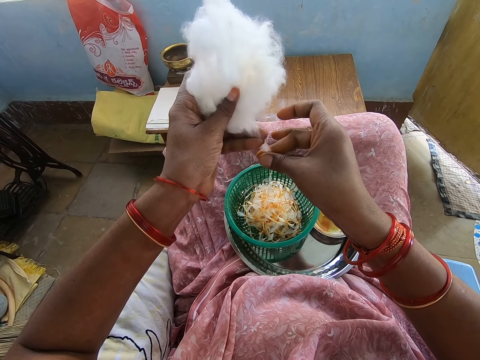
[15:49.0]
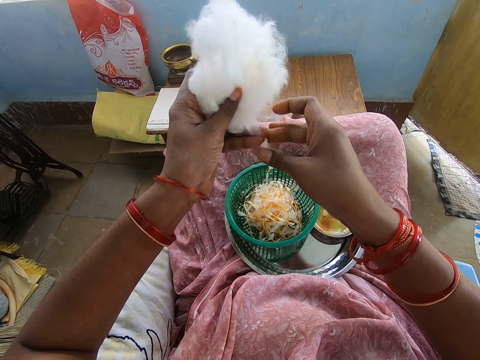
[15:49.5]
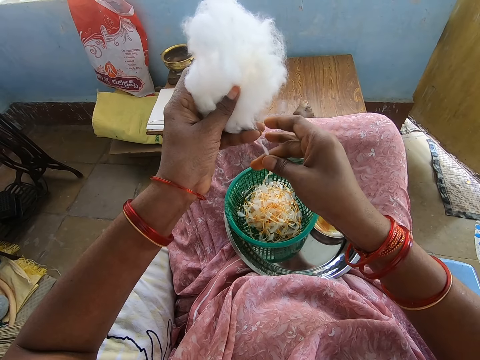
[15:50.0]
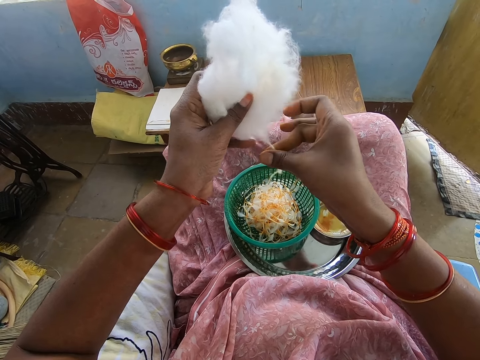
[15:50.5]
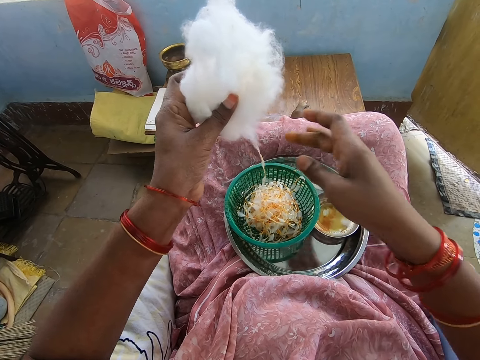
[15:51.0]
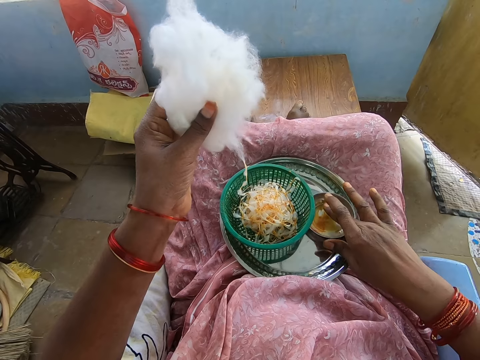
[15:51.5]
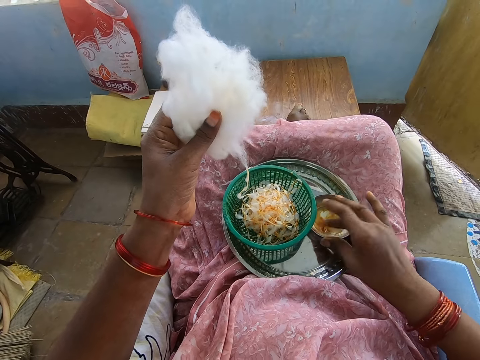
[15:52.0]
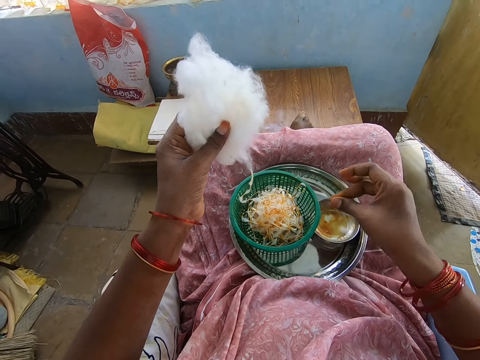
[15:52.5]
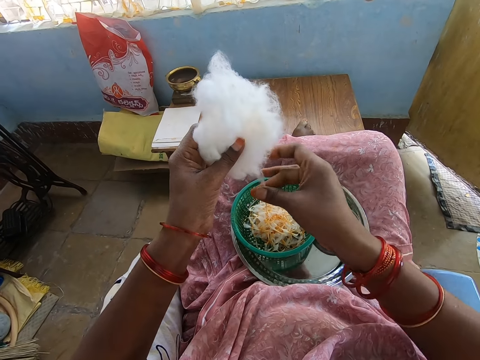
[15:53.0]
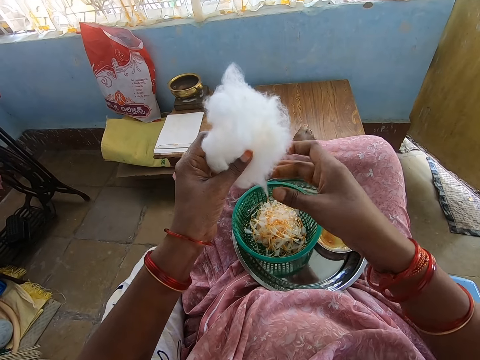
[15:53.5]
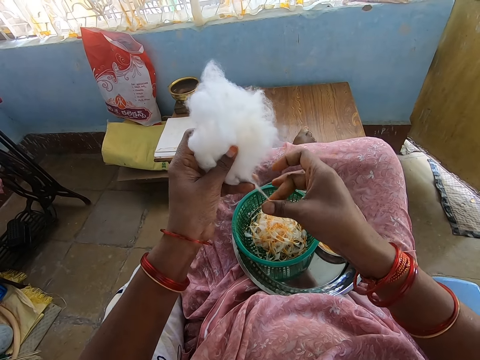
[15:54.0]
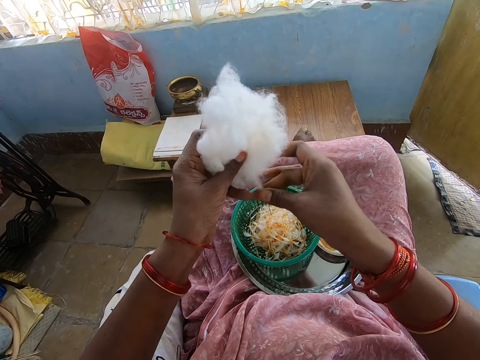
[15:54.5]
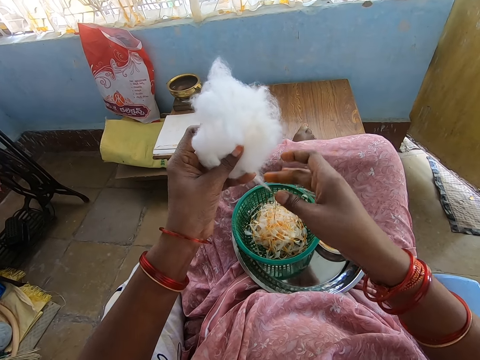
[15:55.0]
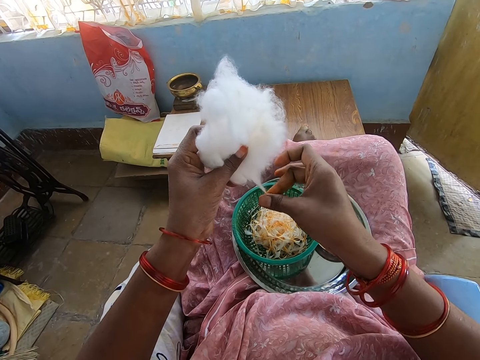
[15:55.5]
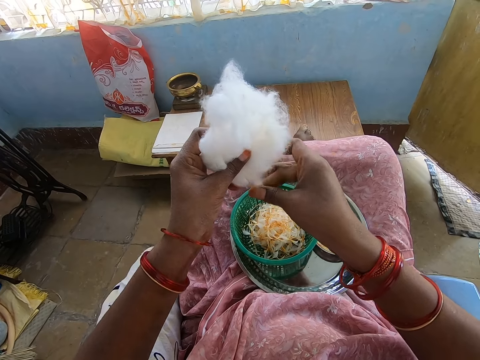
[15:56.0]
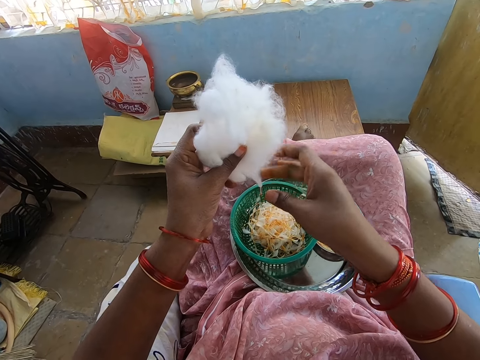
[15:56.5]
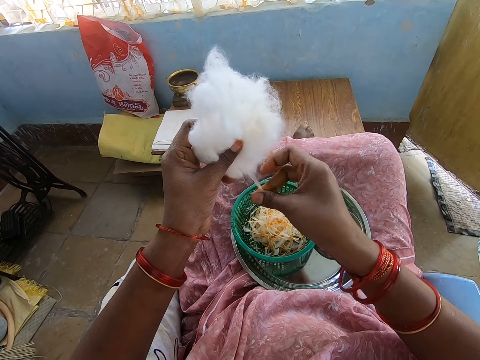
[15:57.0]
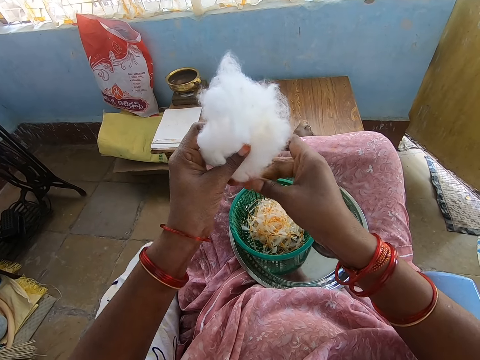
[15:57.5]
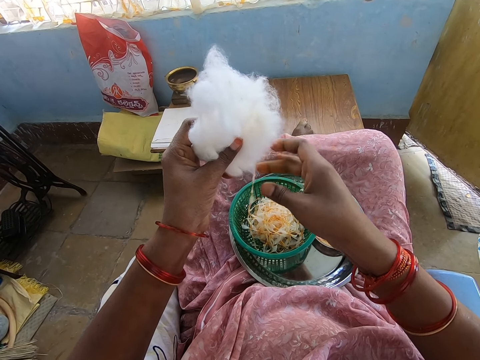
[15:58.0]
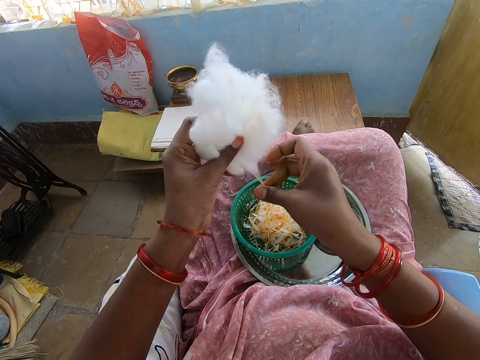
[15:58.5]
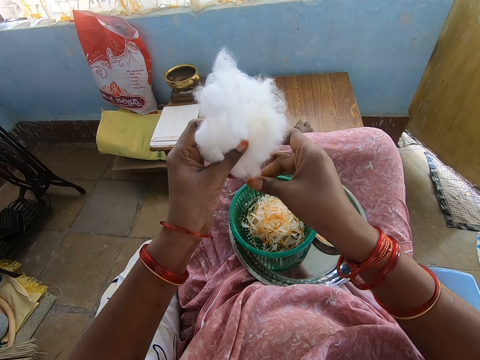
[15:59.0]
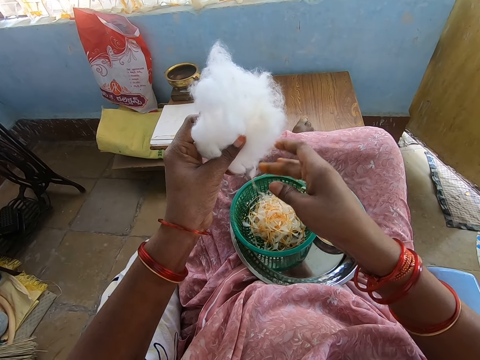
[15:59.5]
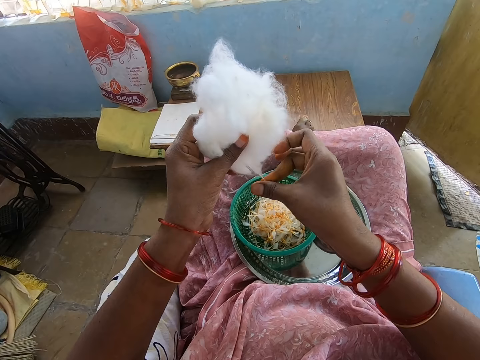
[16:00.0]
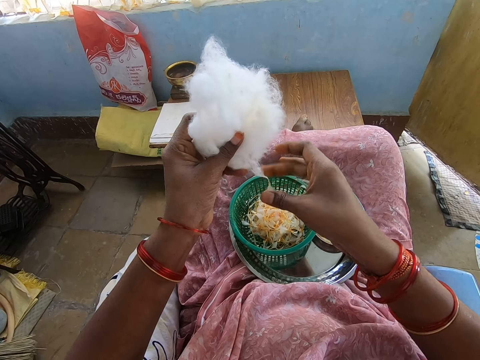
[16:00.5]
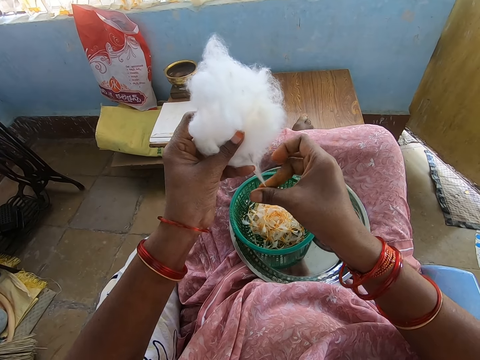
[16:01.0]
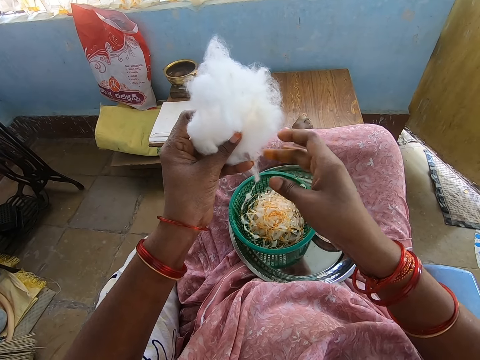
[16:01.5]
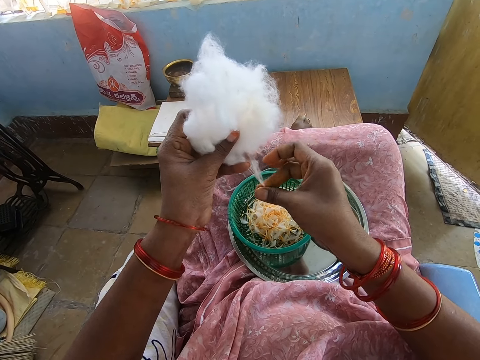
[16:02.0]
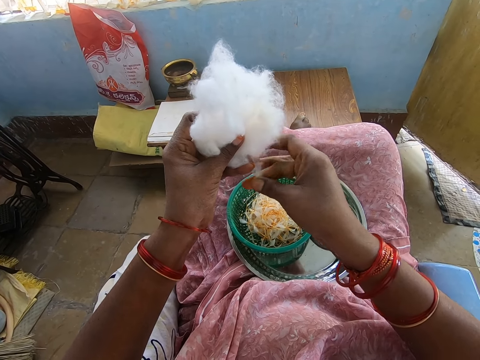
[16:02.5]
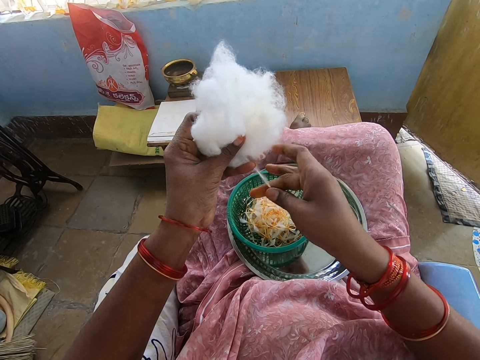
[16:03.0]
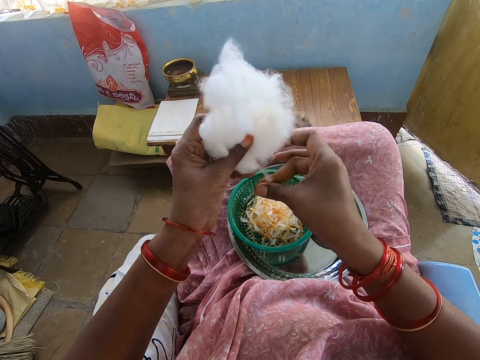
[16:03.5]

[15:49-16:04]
The camera wearer takes honey from the plate of honey on the tray with her right middle finger. She touches the oil. She rubs her right middle finger with her right thumb. She twists out the cotton ball in her left hand with the honey in her right hand.

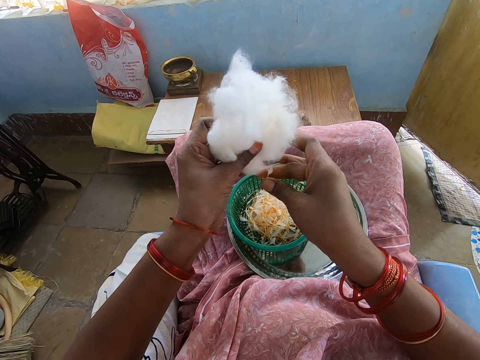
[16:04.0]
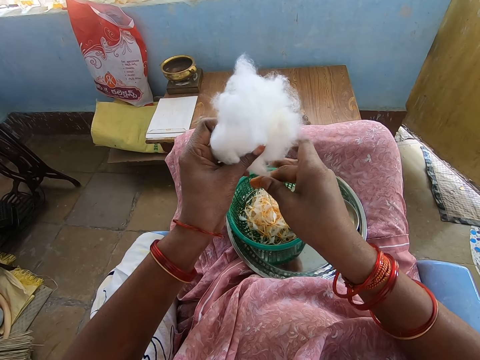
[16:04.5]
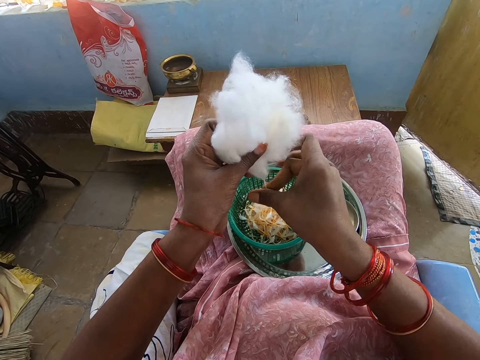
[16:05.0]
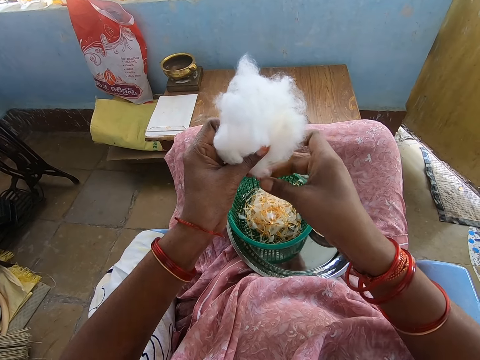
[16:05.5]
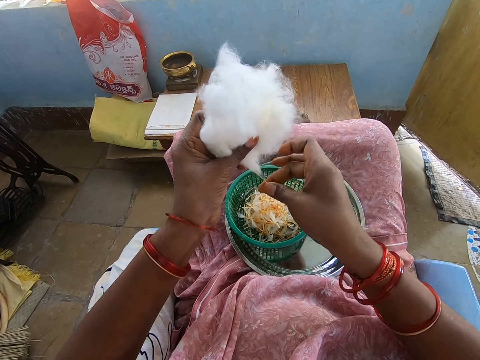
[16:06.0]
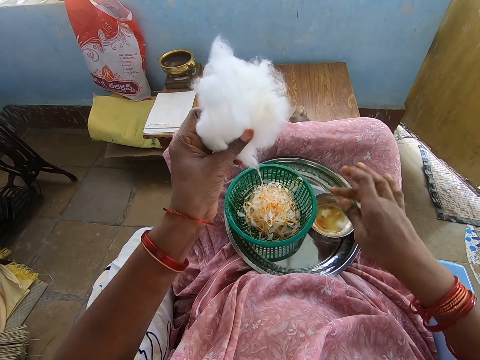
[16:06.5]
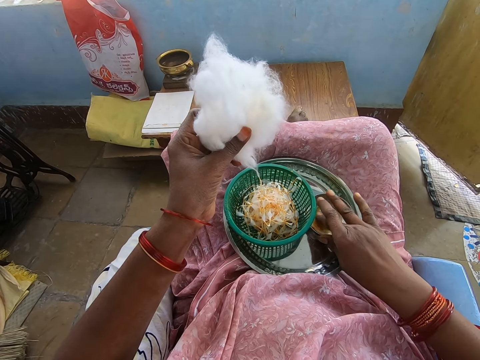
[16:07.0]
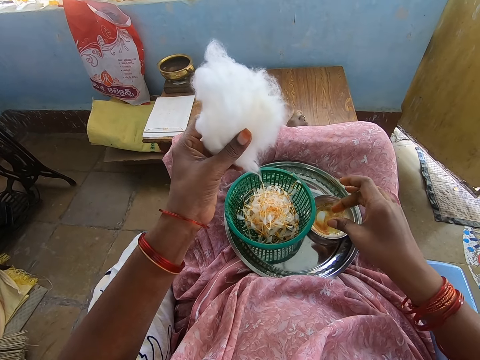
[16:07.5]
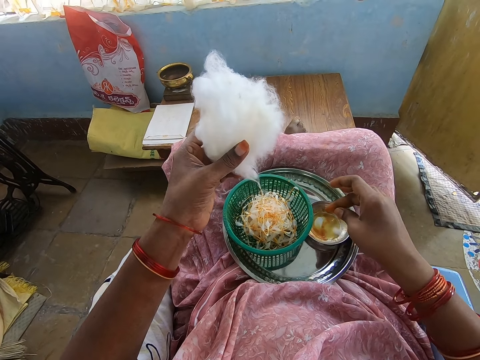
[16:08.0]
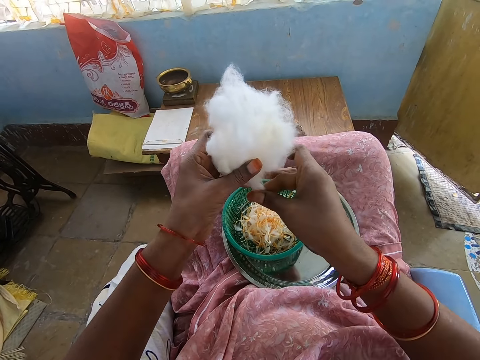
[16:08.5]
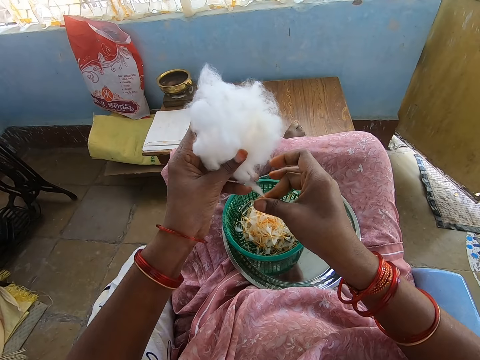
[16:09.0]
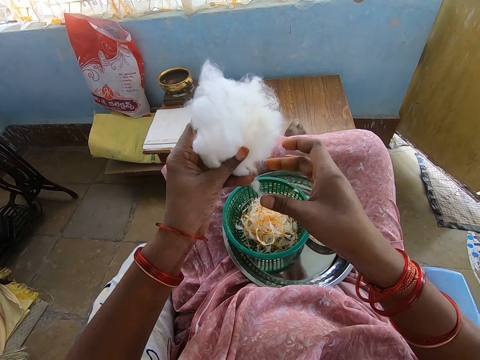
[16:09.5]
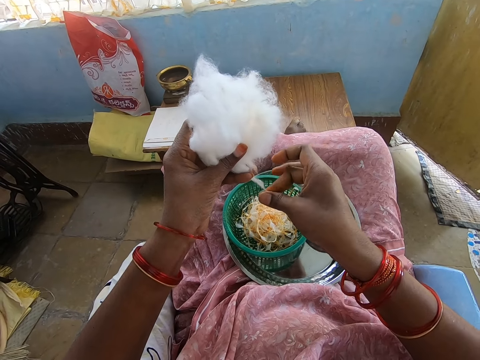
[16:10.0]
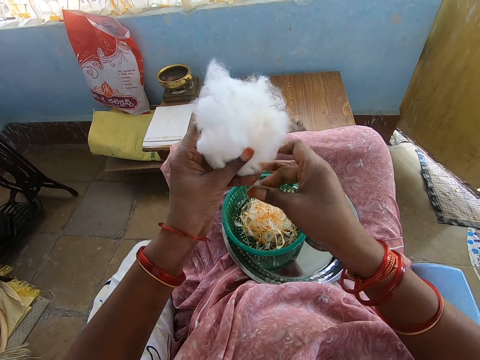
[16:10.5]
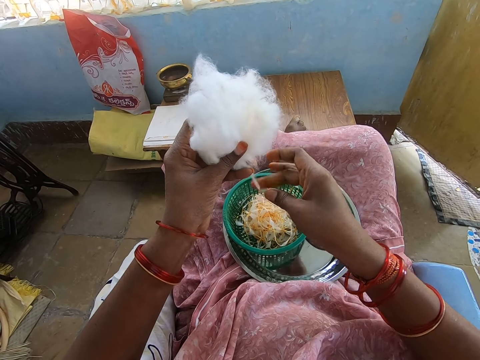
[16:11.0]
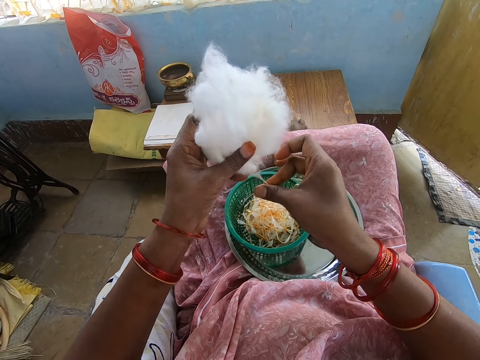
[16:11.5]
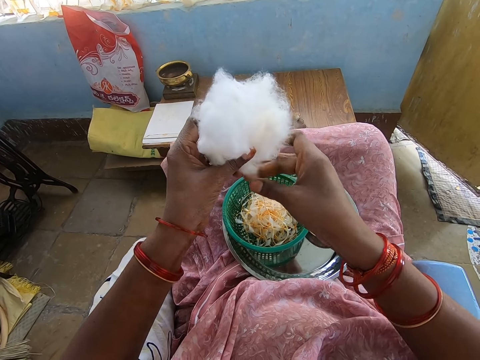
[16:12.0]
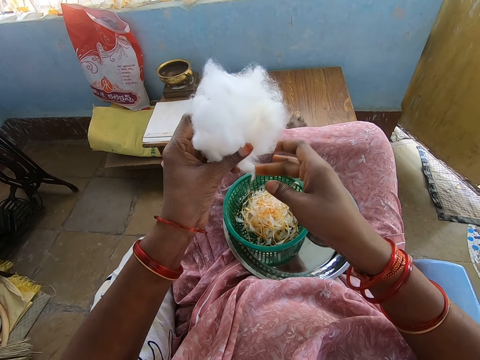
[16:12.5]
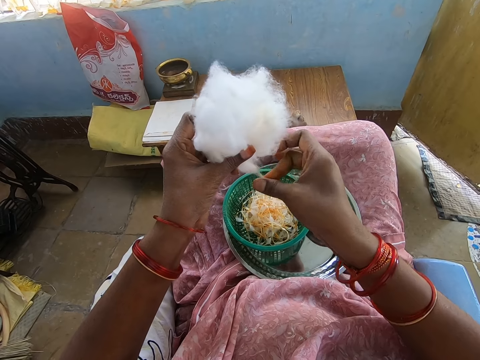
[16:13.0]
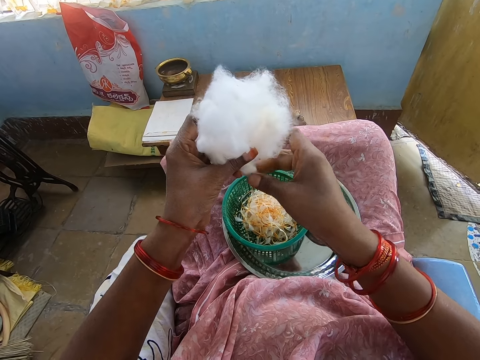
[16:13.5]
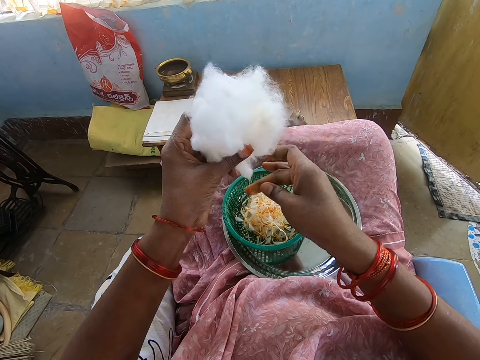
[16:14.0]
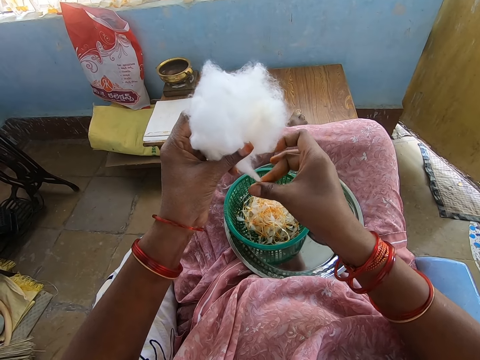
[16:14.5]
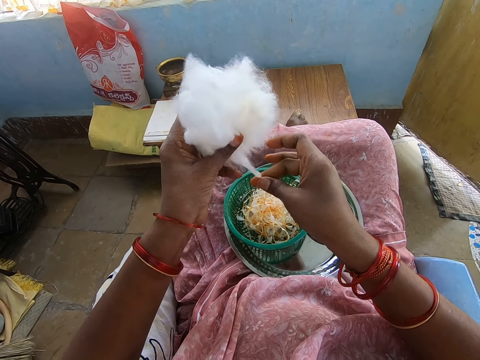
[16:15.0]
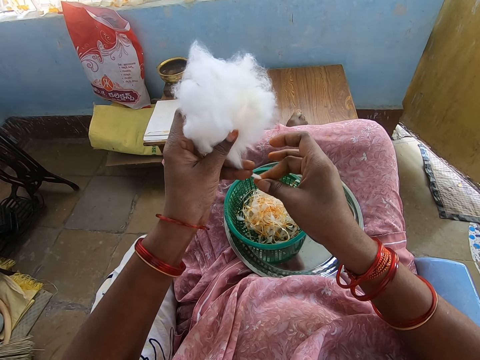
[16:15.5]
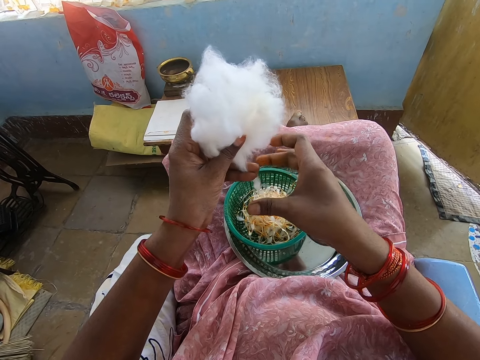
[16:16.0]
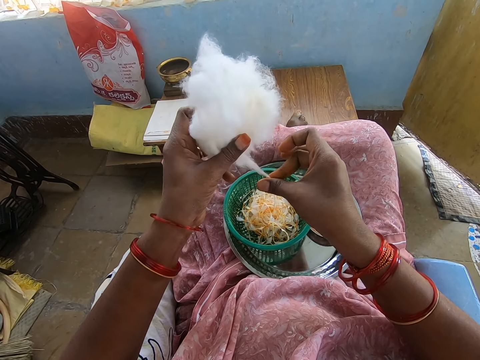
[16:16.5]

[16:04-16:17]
The camera wearer takes honey from the plate of honey on the tray with her right middle finger. She touches the oil. She rubs her right middle finger with her right thumb. She twists out the cotton ball in her left hand with the honey in her right hand.
